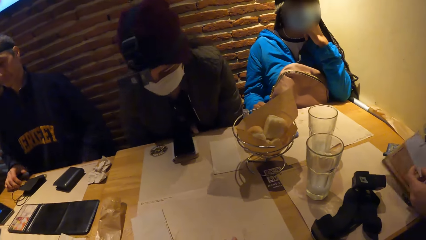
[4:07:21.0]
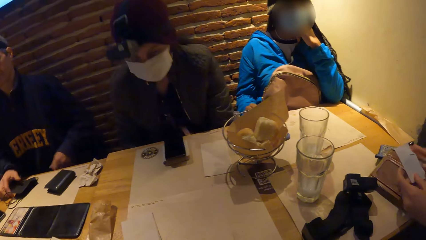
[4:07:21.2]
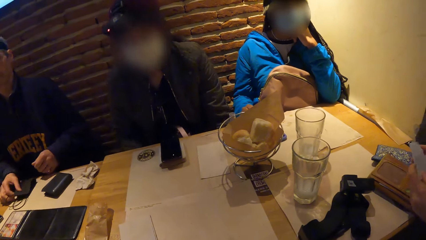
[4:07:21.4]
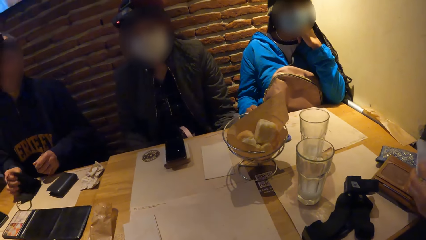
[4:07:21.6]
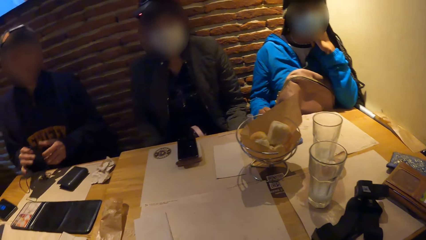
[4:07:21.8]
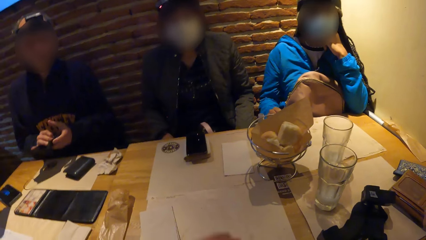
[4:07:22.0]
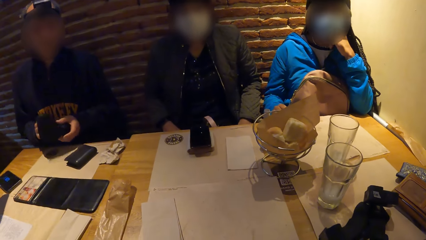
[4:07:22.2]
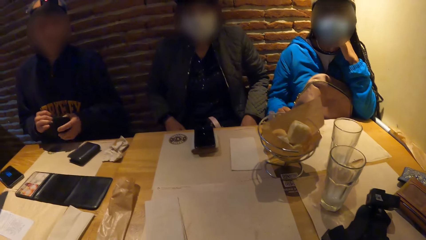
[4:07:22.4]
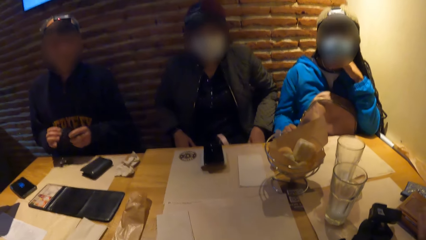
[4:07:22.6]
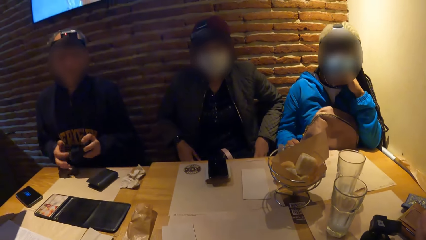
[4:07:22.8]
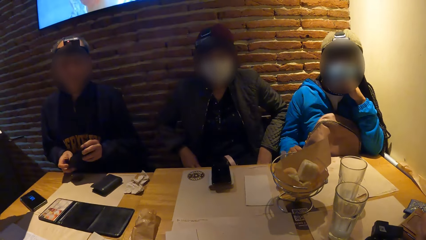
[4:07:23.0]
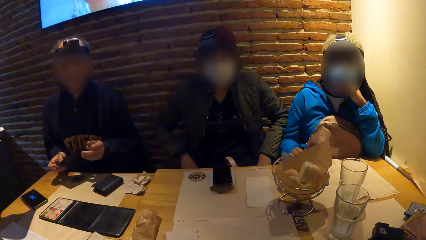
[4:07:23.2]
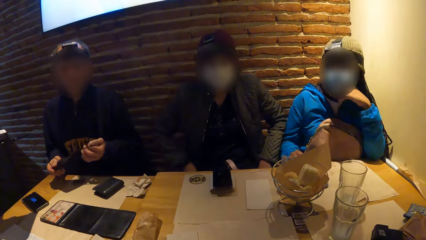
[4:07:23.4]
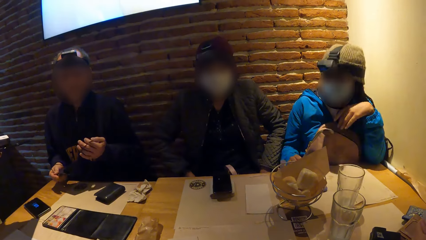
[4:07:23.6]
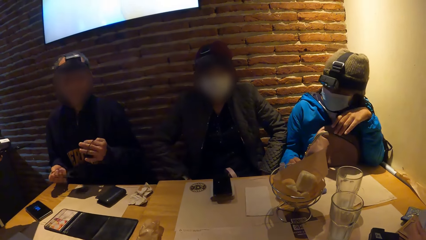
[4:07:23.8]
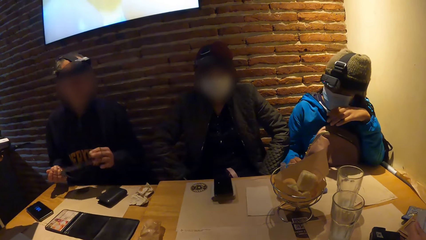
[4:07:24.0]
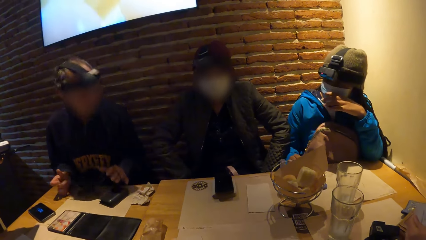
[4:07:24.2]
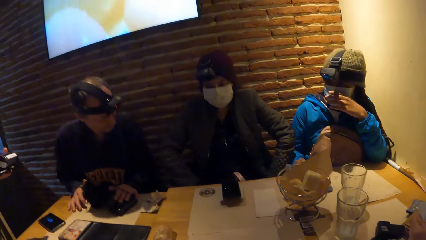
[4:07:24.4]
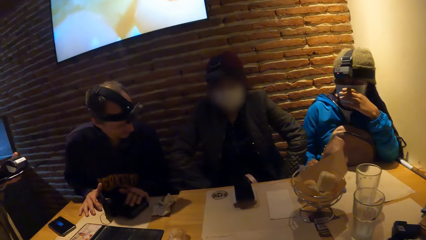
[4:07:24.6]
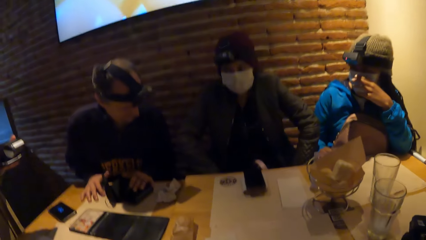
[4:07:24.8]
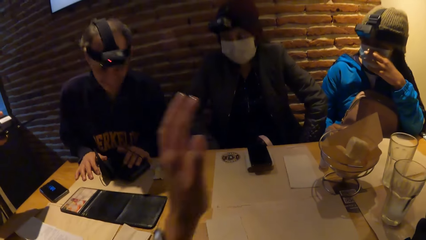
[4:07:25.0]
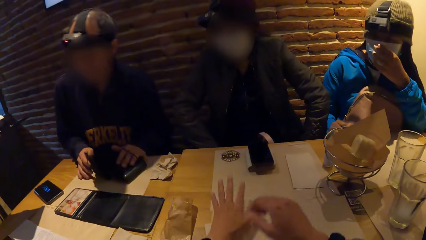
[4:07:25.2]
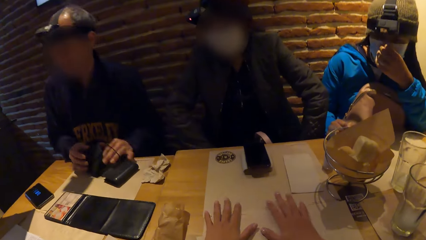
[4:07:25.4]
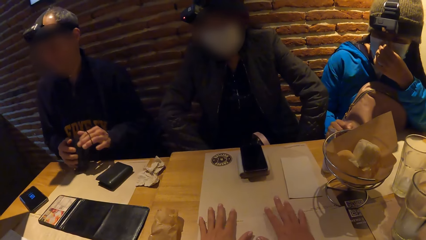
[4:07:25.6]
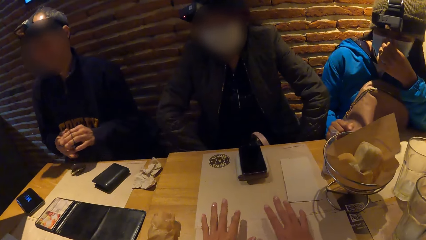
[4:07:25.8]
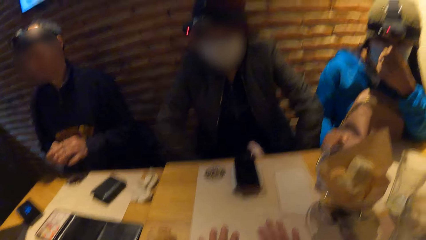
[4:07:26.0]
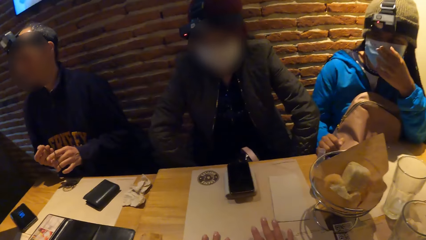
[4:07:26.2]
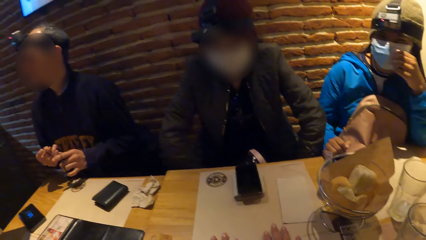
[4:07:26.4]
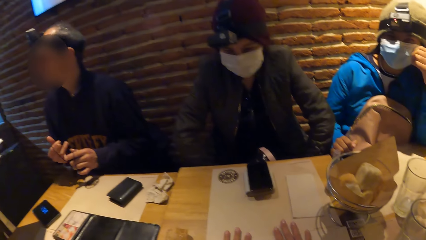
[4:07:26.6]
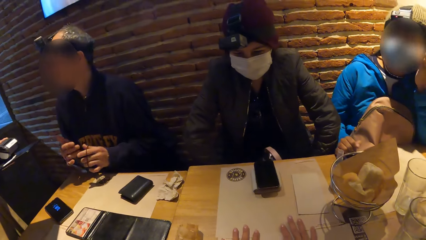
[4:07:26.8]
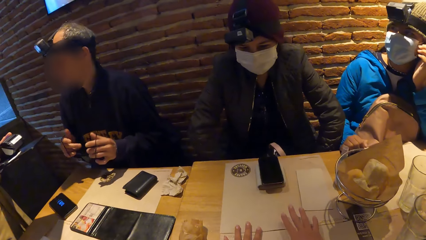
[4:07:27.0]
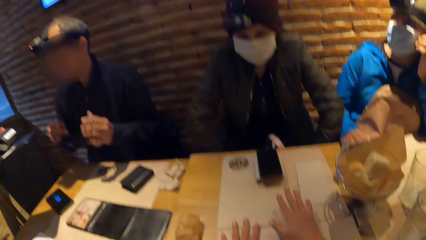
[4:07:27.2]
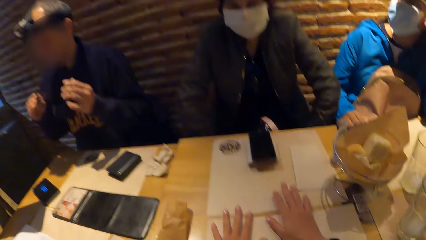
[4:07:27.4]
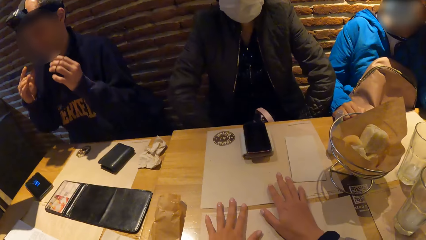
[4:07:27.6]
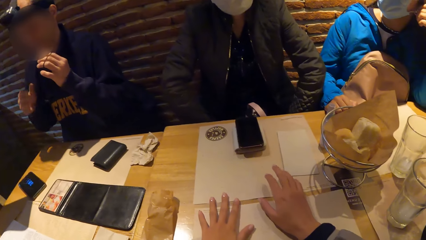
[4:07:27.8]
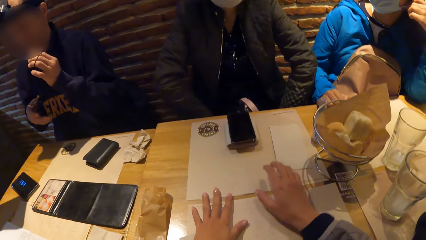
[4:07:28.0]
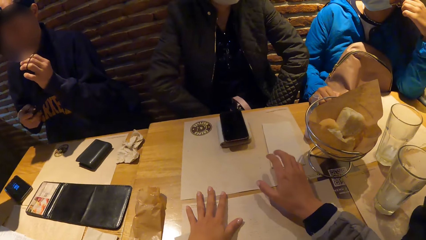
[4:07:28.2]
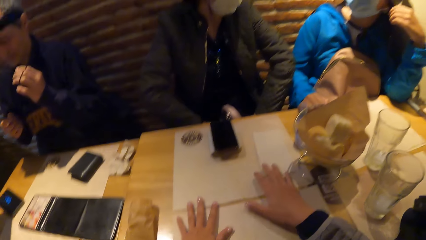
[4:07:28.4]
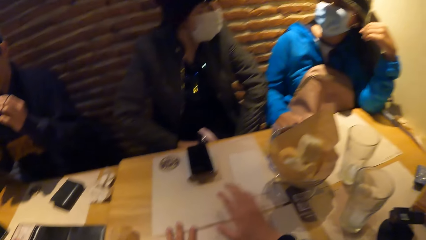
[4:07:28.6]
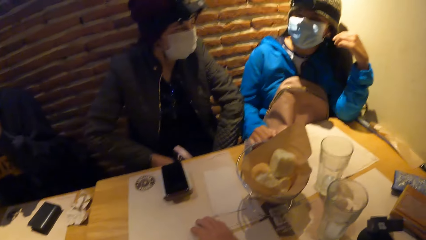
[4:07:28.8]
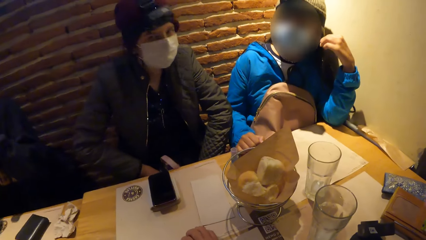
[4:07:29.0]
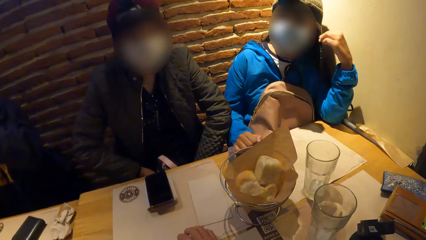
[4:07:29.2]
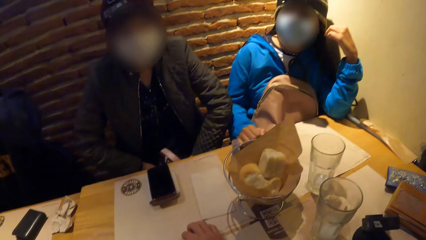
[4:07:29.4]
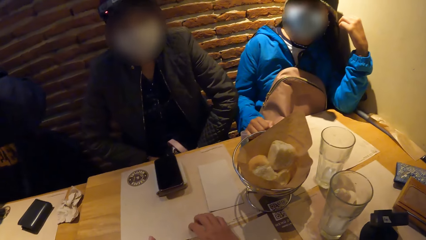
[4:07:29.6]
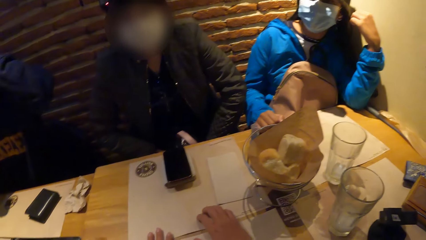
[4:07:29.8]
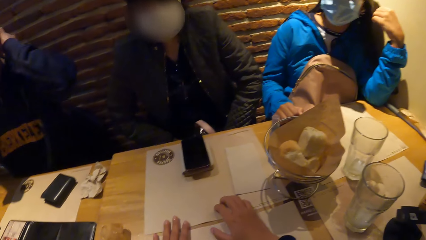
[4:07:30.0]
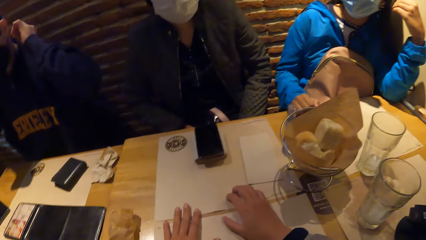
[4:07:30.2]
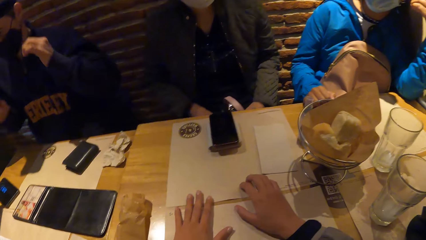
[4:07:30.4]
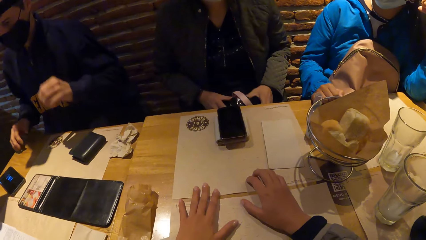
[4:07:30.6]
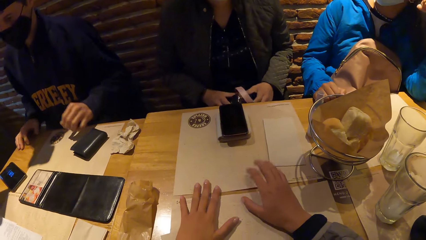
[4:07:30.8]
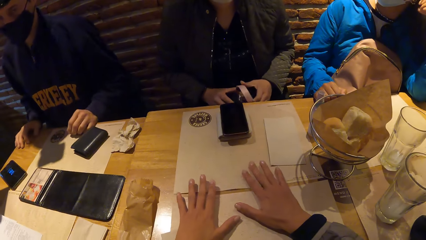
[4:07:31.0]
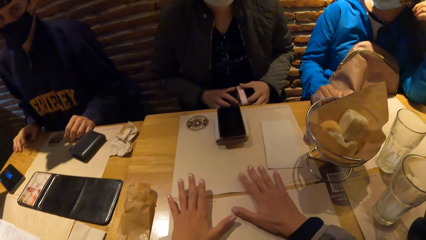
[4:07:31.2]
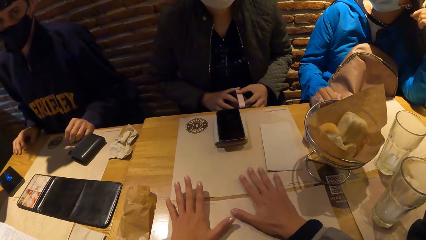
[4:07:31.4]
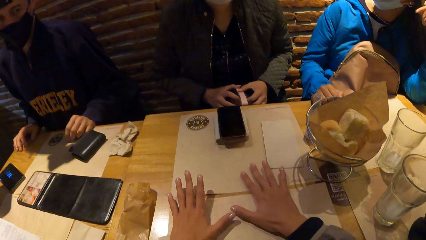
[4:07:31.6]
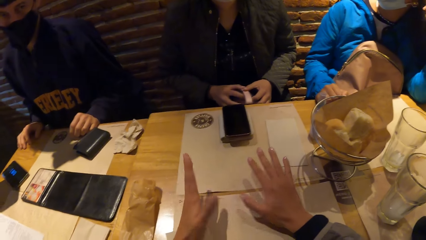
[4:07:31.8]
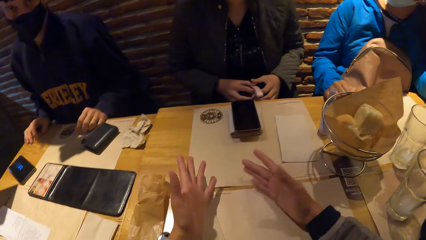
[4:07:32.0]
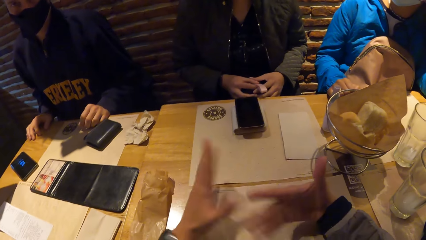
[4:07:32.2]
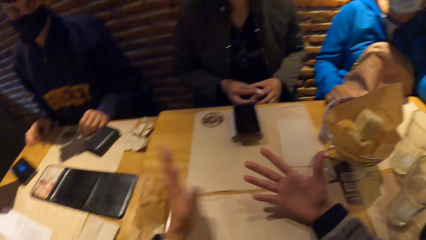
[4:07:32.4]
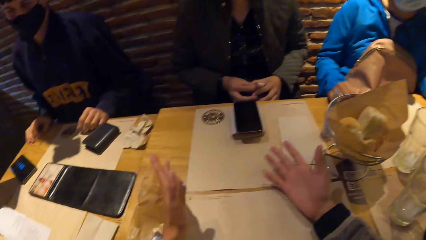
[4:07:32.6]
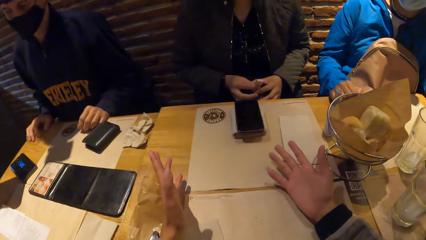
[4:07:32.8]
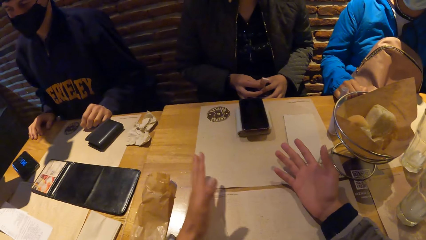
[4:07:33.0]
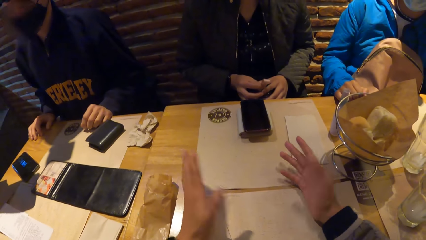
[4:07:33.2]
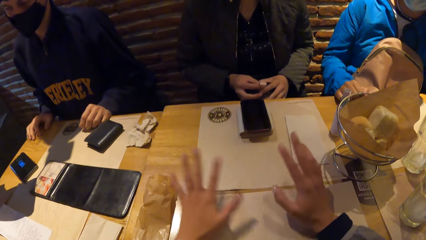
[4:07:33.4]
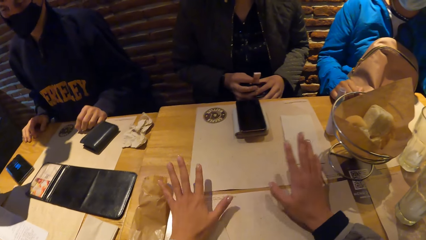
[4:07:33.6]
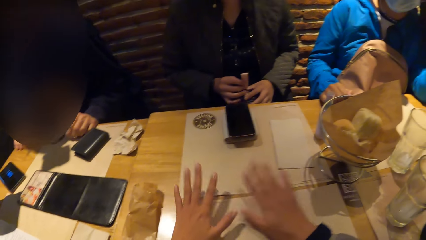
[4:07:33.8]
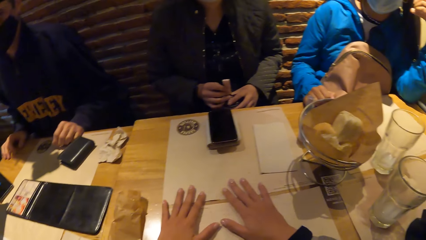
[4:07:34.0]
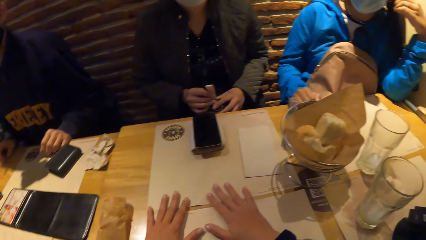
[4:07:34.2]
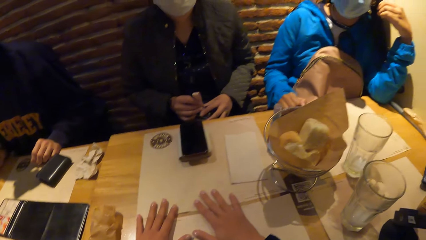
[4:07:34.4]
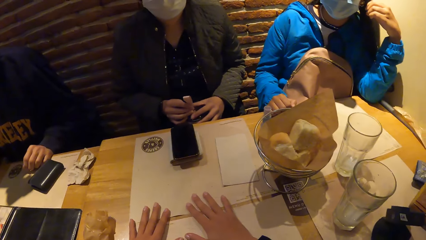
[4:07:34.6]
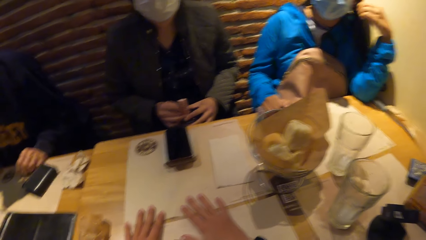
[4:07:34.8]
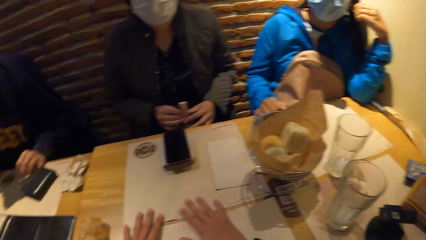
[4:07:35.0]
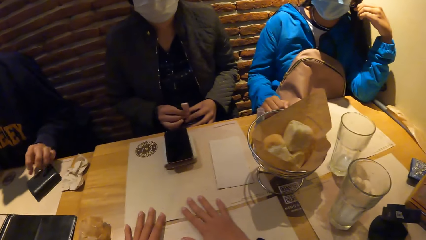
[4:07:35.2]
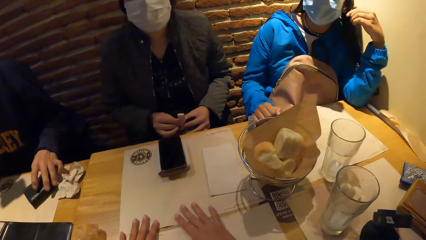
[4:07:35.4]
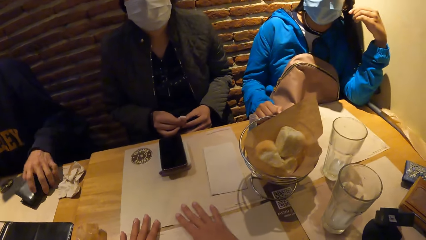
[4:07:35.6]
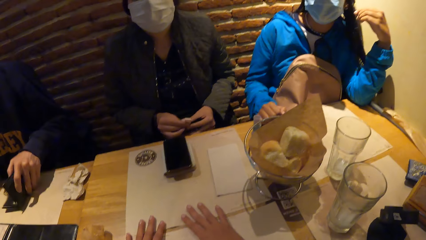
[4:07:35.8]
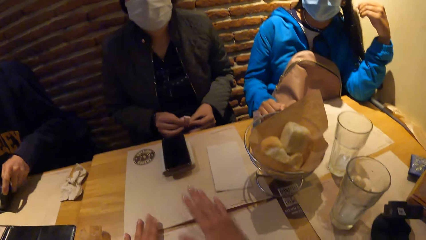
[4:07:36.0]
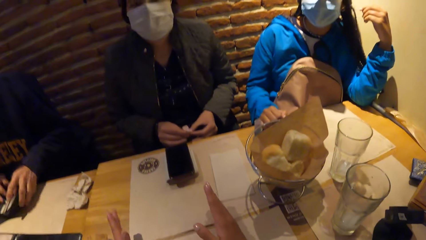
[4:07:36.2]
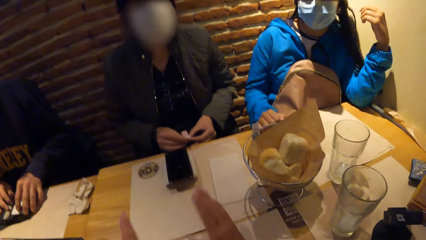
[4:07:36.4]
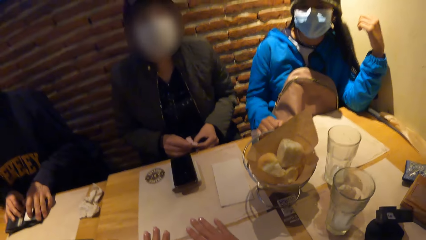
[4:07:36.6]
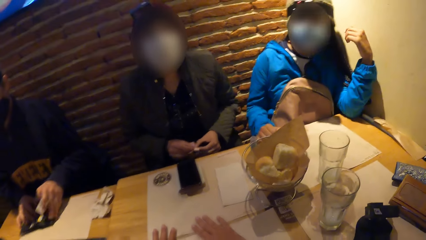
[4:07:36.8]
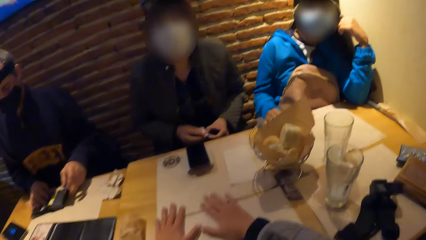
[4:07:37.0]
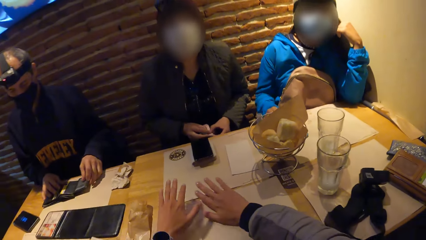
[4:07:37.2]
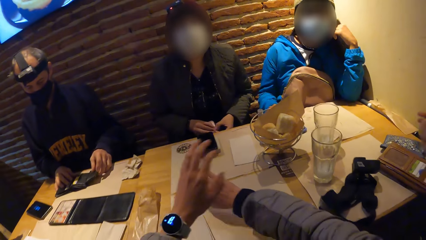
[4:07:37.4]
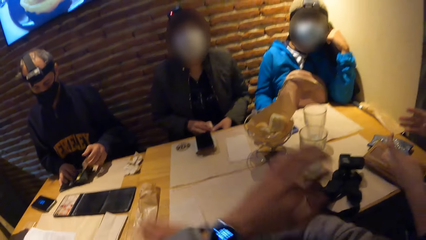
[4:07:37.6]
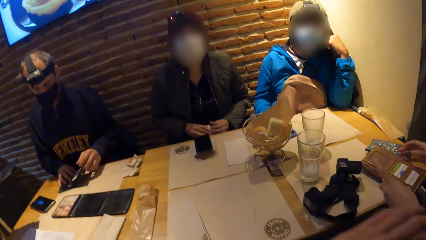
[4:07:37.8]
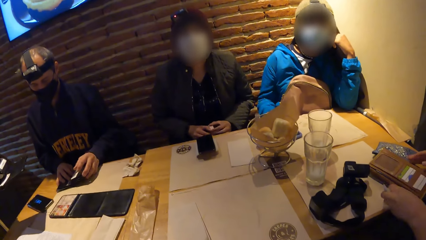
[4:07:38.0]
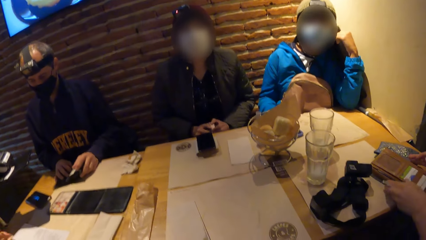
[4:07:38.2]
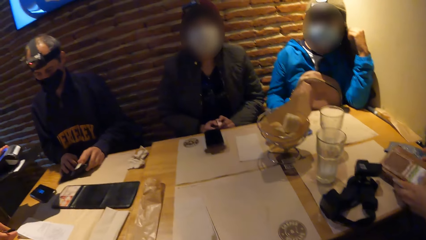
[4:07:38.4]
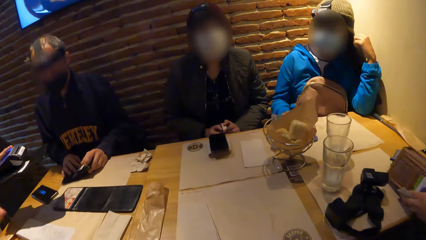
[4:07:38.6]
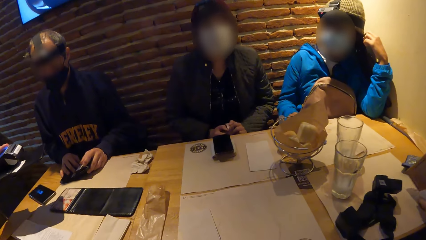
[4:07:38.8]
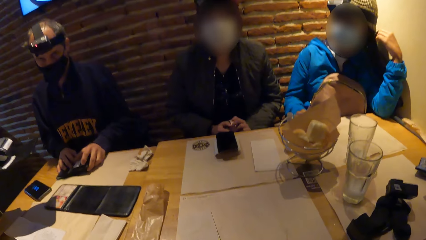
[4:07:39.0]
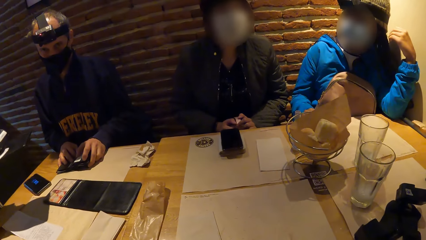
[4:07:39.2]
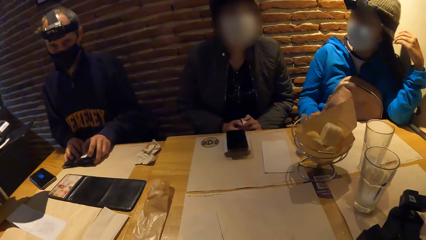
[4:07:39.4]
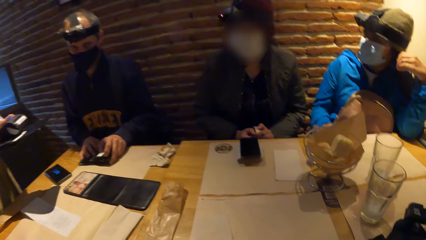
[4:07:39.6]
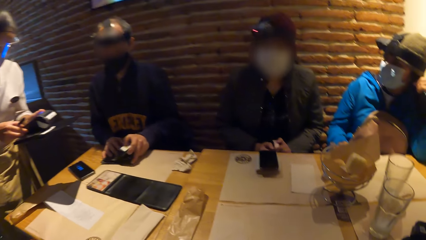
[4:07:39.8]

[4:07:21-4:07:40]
A man picks up a black face mask from the table with his left hand. The camera wearer converses with a person, a woman, another person, another woman and a third person. They tap on the table. The man wears the black face mask on his face with both hands. The camera wearer converses with the first person, the first woman, the second person, the other woman and the third person. The man picks up a black wallet from the table with his left hand. The man opens the black wallet with both hands. The other woman converses with the third person, the first woman, the first person, the camera wearer and the second person.
